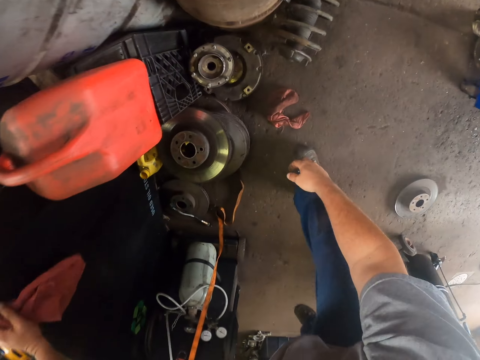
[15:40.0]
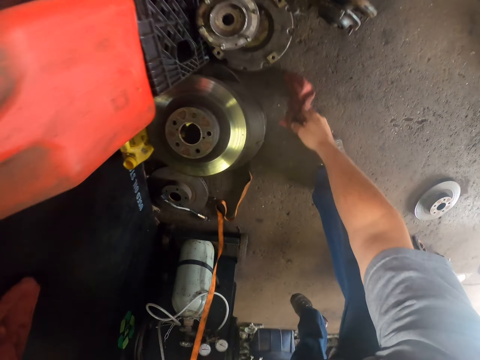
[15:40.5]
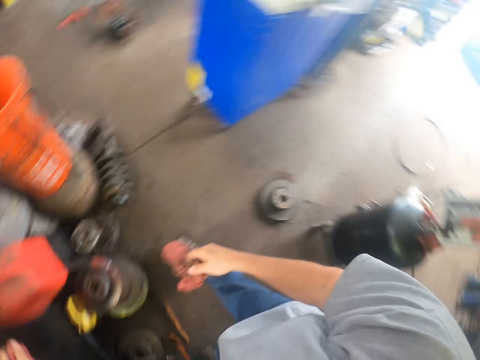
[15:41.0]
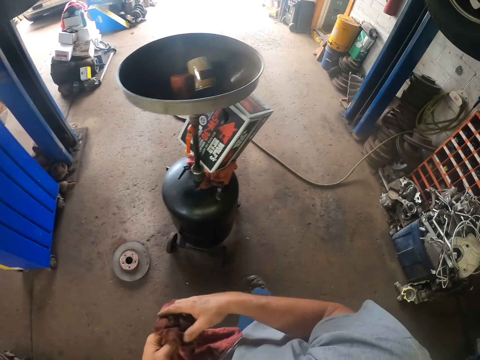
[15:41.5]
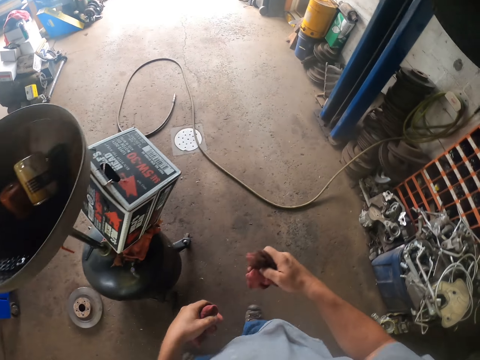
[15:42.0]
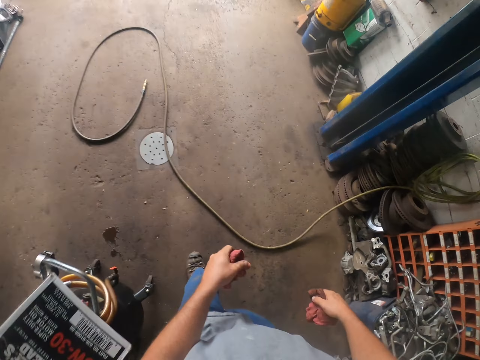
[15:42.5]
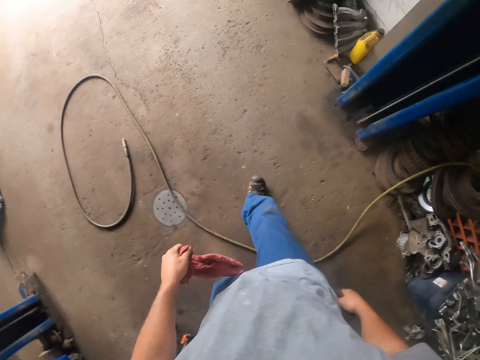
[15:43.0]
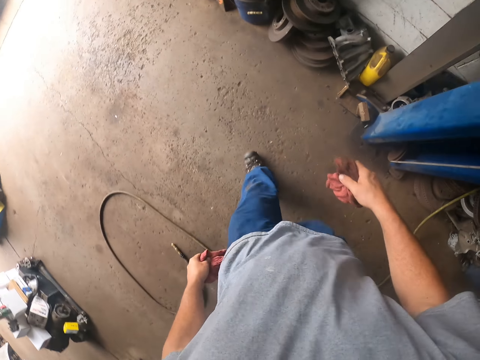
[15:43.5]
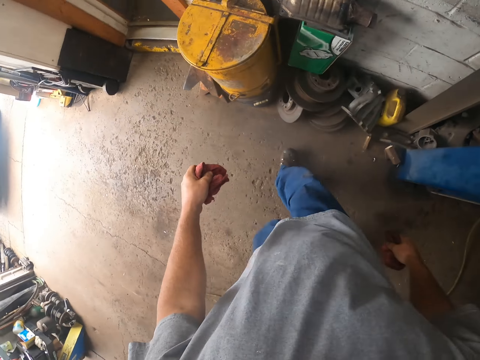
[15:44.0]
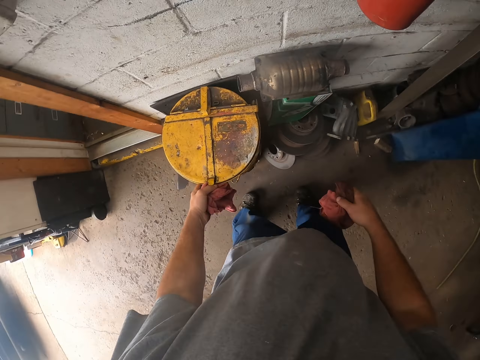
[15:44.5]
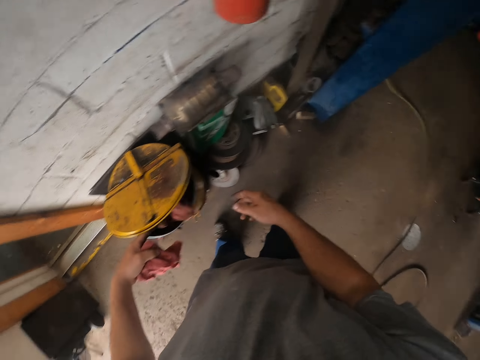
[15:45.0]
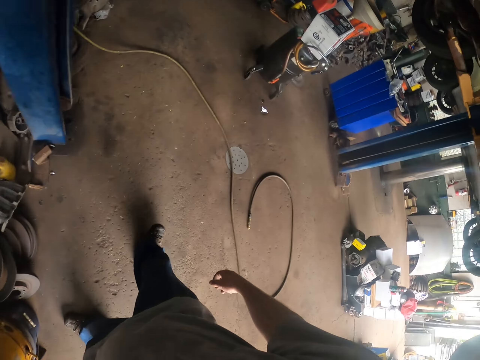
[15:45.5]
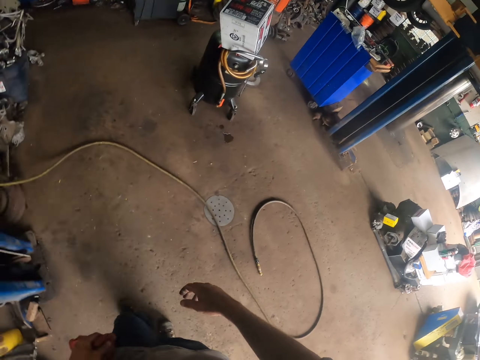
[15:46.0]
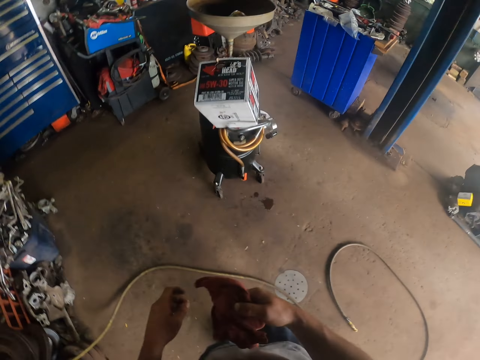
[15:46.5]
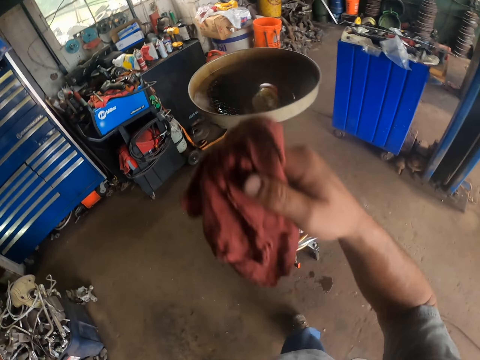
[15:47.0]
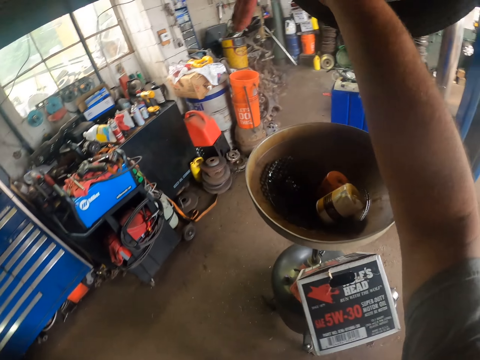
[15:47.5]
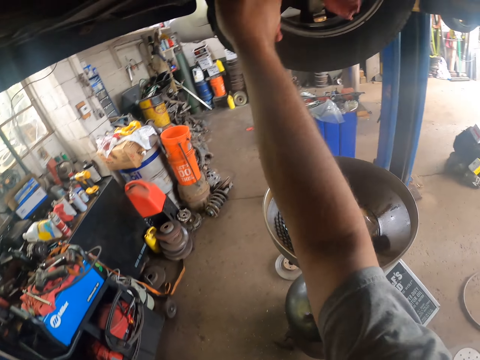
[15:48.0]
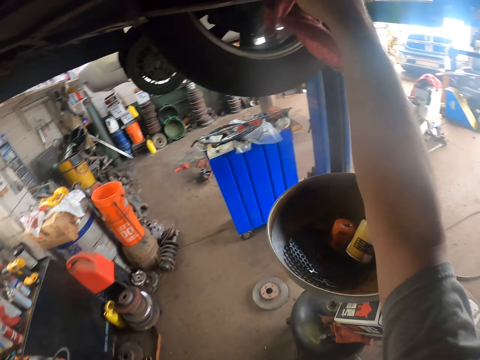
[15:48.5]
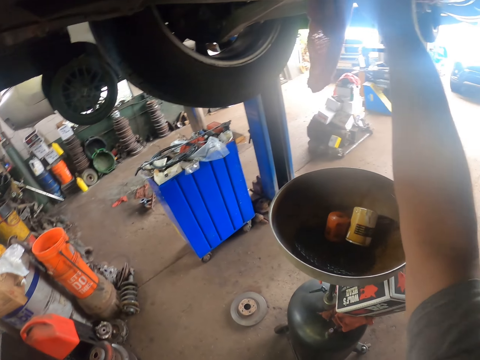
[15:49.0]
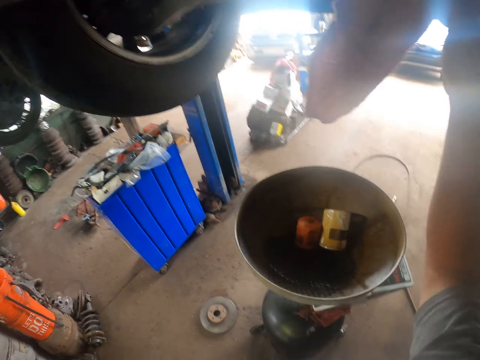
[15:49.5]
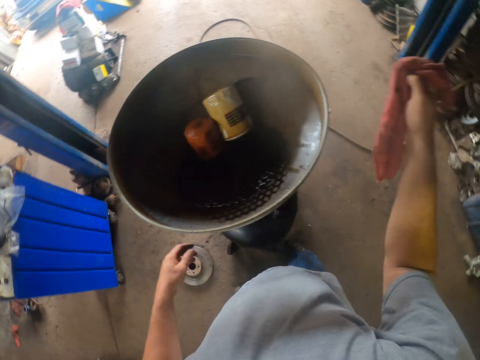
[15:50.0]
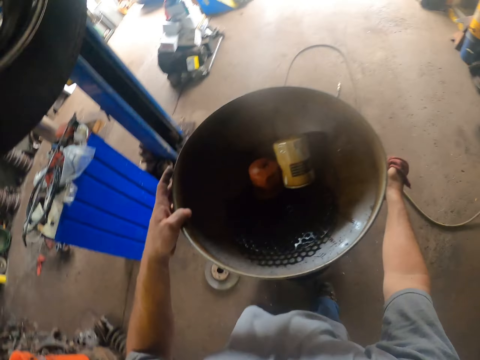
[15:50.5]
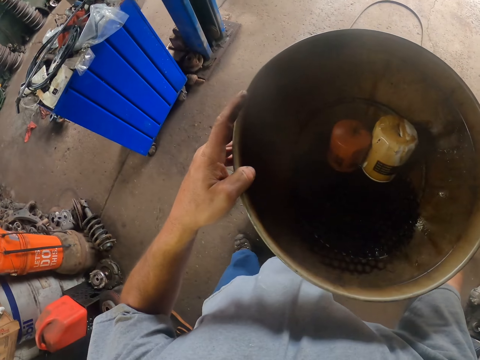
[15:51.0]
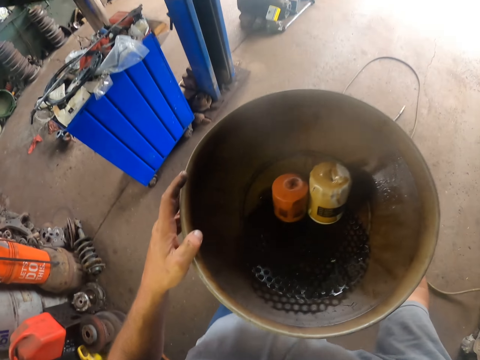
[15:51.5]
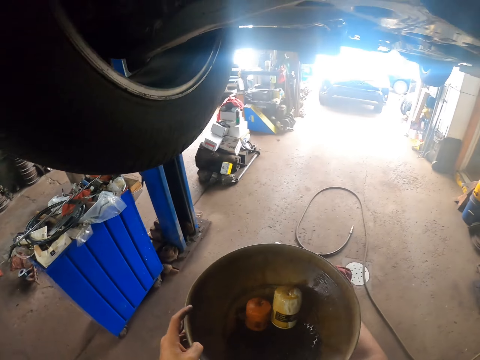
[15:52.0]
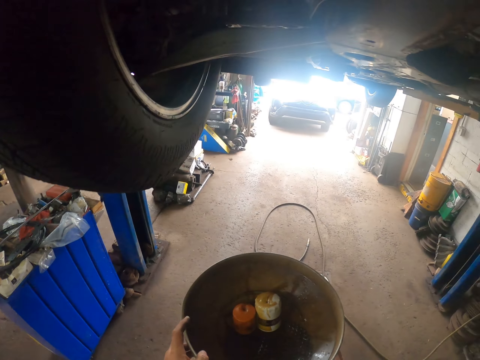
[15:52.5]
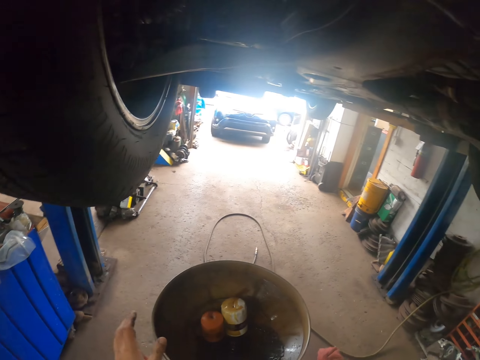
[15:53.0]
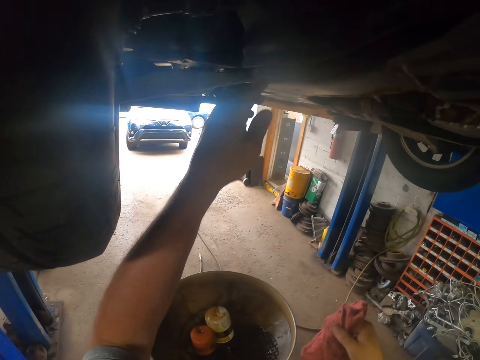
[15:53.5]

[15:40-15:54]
The camera wearer picks the towel with his right hand. He opens the lid of the bin with his left hand. He throws the towel inside the bin with his right hand. He puts the towel to his right hand. He wipes the car with the towel with his right hand. He lifts the funnel with both hands. He drops down the funnel with both hands.

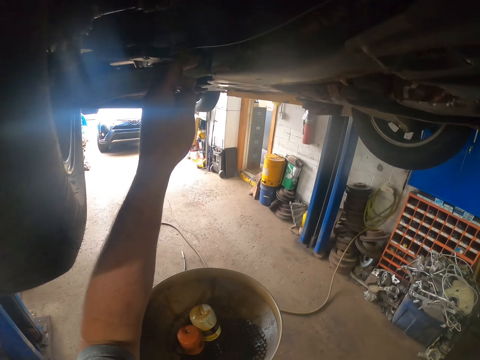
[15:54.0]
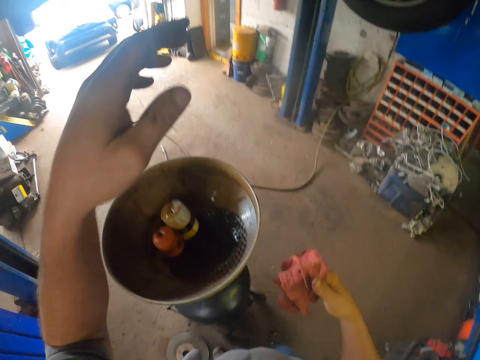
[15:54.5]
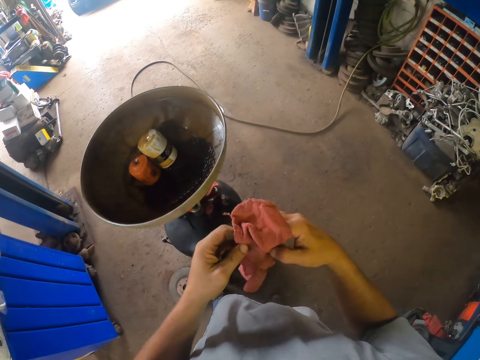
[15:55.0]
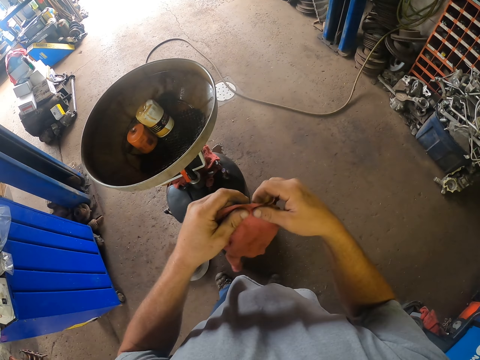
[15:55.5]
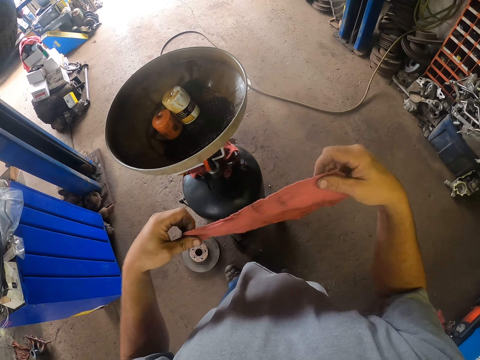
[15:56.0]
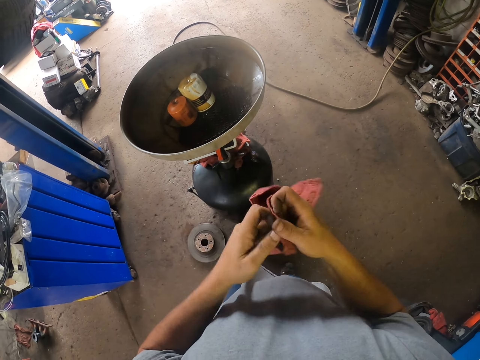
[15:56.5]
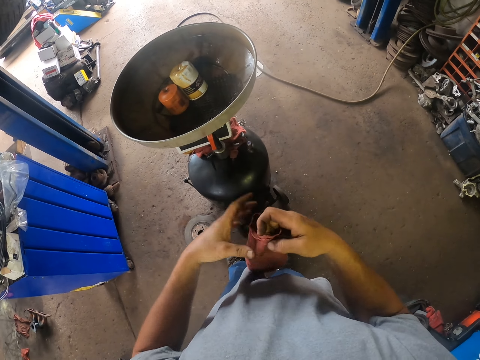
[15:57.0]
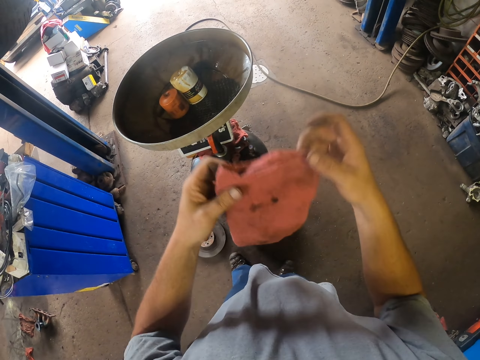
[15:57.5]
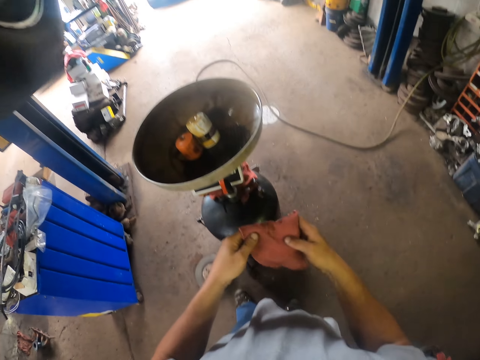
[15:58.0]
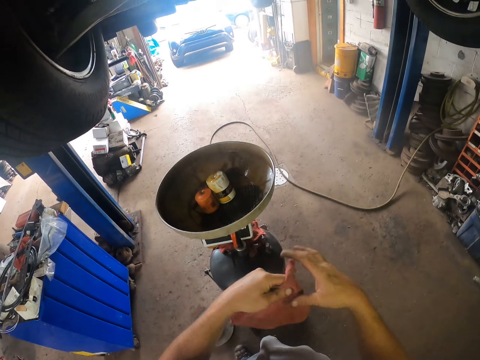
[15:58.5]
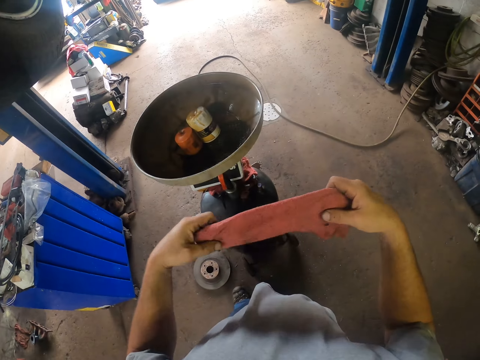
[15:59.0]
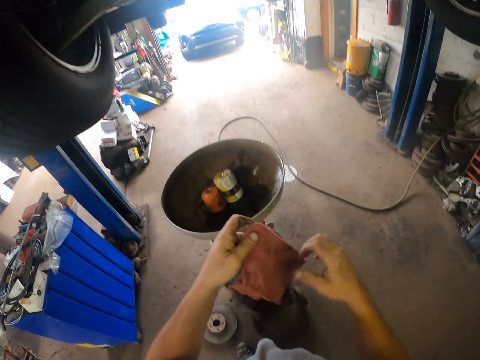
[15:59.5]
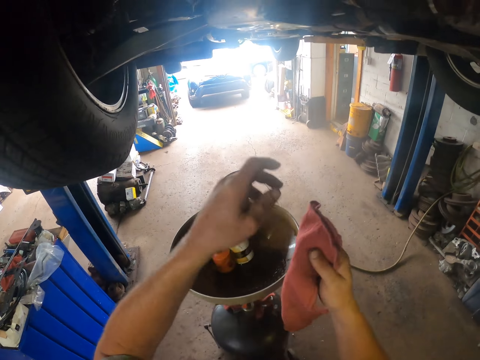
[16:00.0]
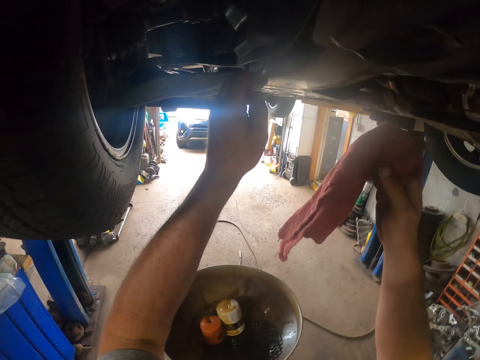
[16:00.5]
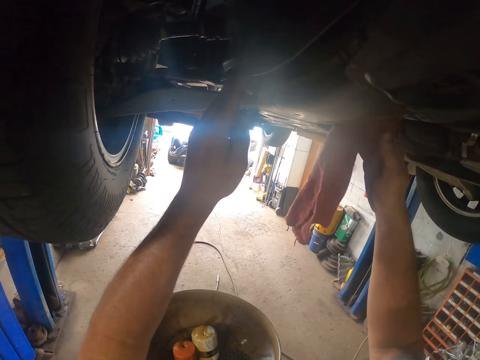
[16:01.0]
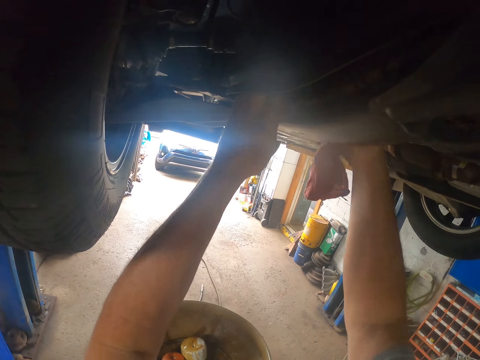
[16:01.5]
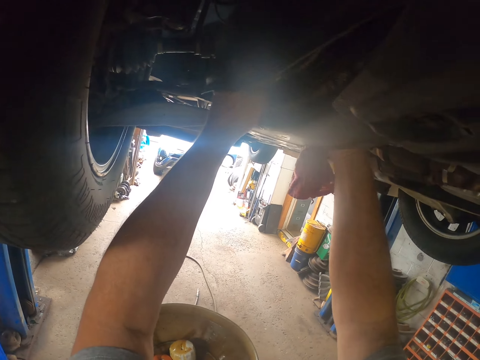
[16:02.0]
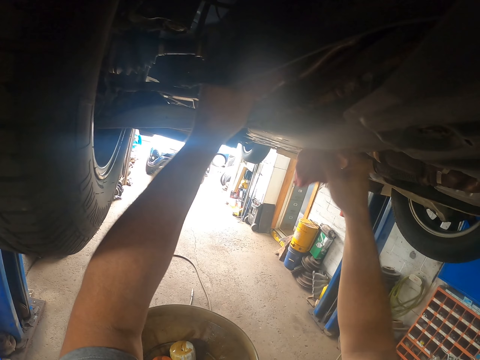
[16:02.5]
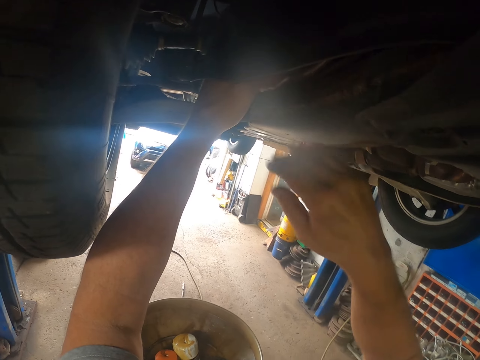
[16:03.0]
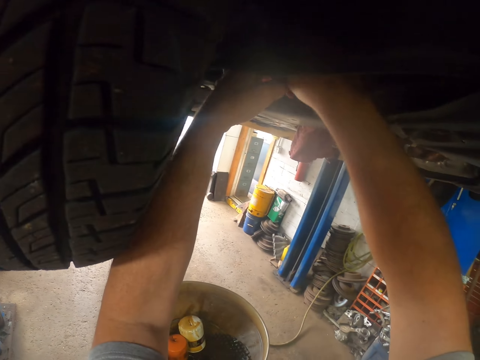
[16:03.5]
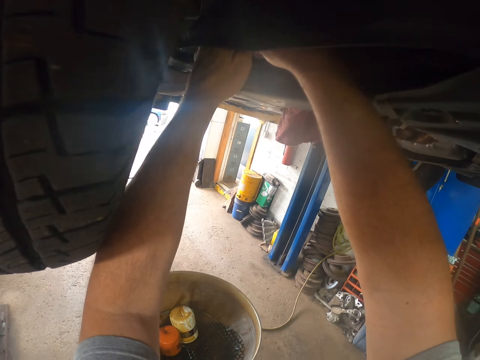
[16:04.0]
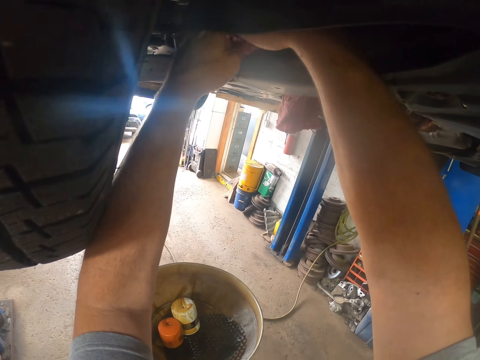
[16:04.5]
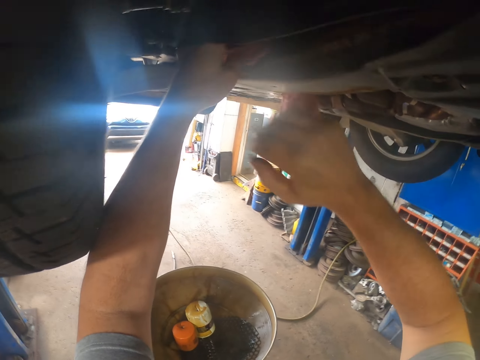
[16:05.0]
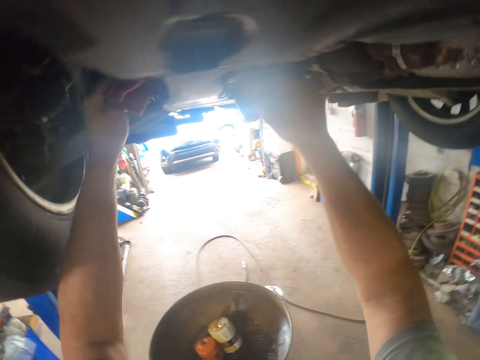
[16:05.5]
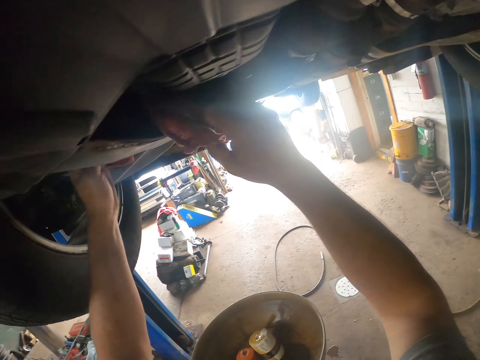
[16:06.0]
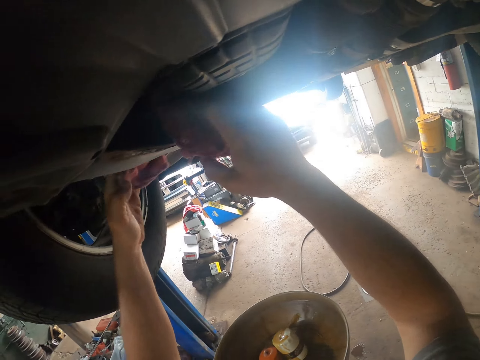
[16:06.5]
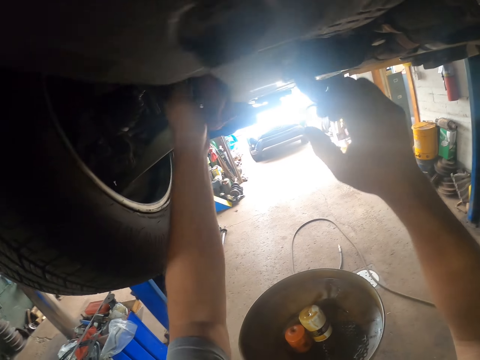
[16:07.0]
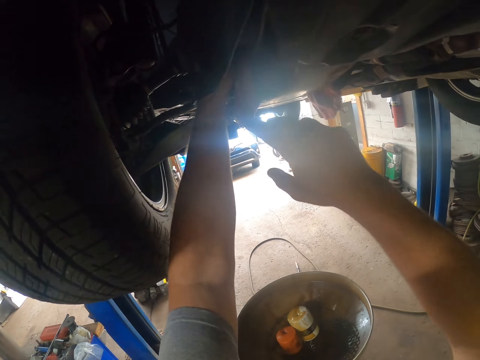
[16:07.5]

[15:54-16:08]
The camera wearer touches the car with his left hand. He stretches the towel with both hands. He folds the towel with both hands. He puts the towel on the car with his right hand.
